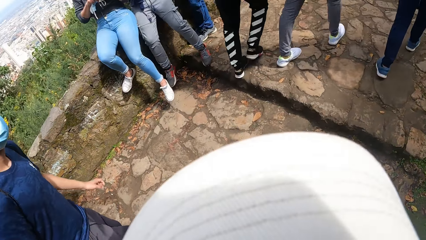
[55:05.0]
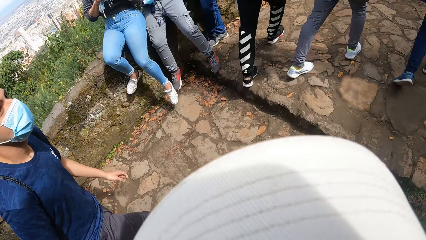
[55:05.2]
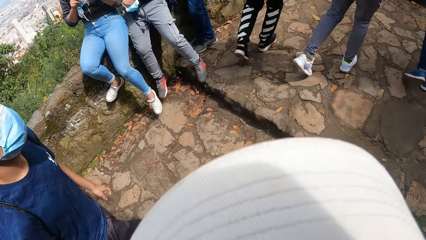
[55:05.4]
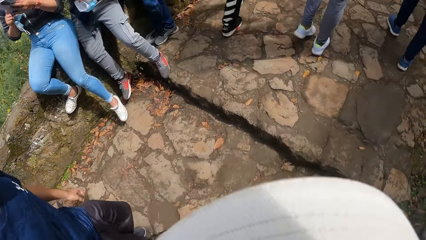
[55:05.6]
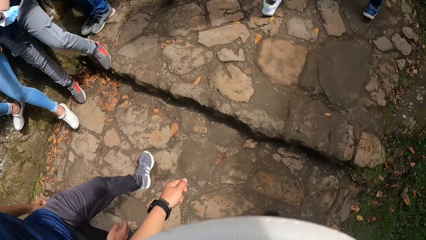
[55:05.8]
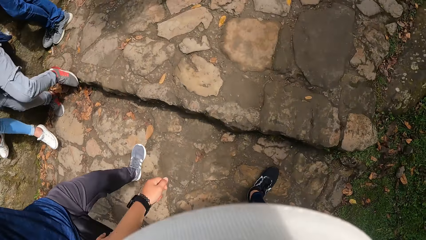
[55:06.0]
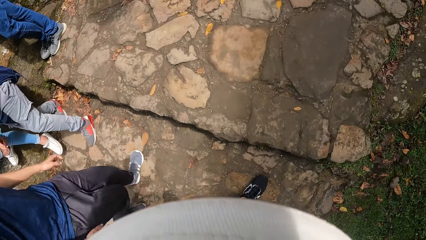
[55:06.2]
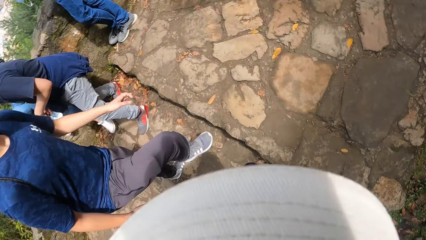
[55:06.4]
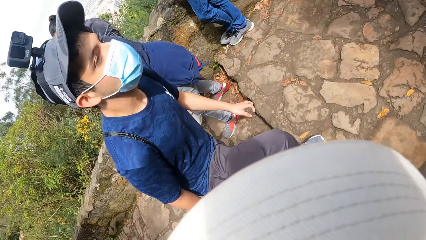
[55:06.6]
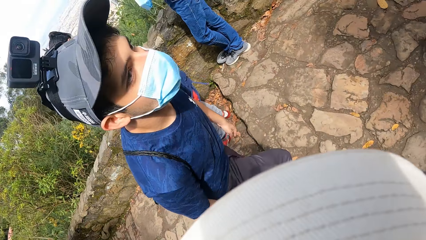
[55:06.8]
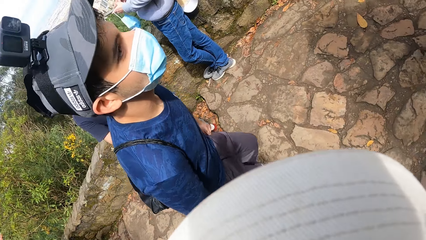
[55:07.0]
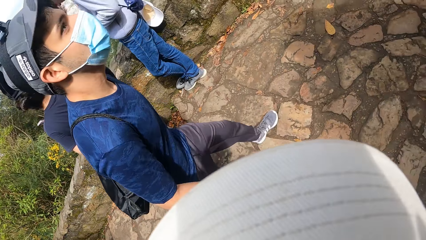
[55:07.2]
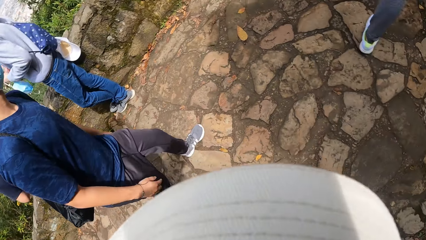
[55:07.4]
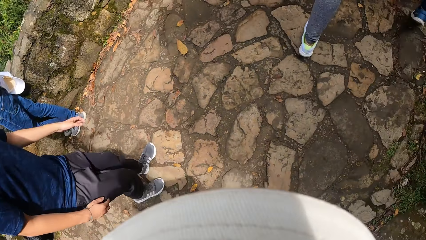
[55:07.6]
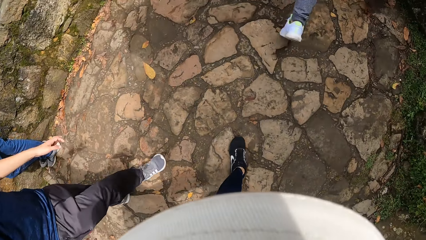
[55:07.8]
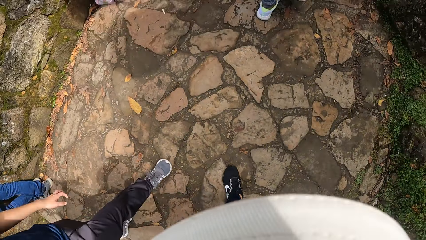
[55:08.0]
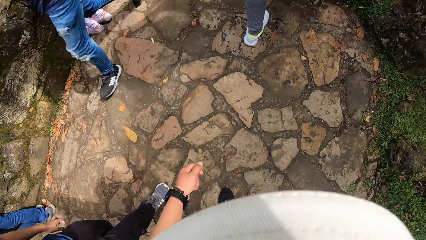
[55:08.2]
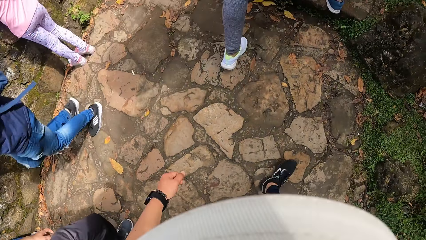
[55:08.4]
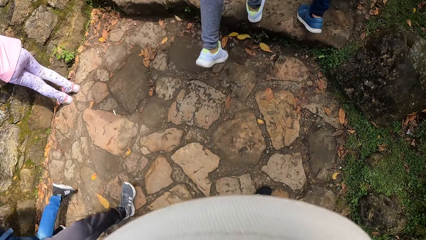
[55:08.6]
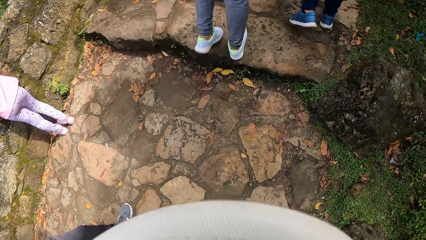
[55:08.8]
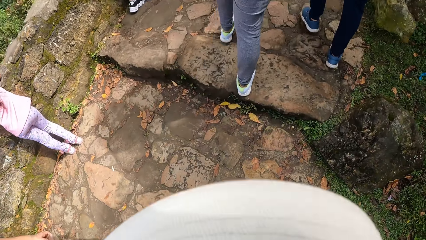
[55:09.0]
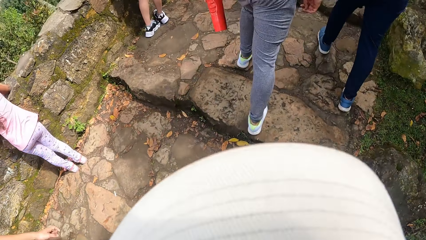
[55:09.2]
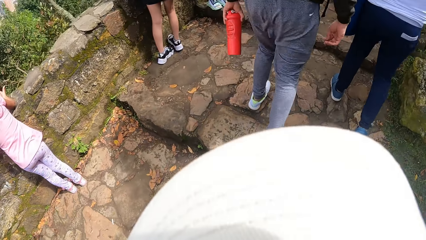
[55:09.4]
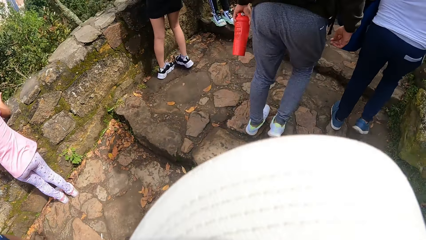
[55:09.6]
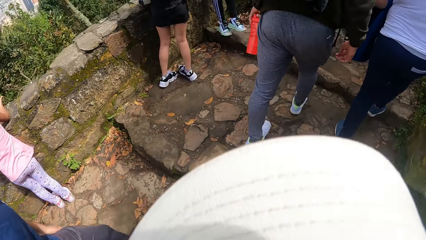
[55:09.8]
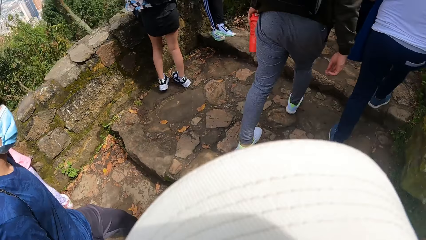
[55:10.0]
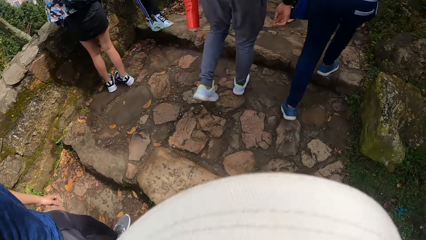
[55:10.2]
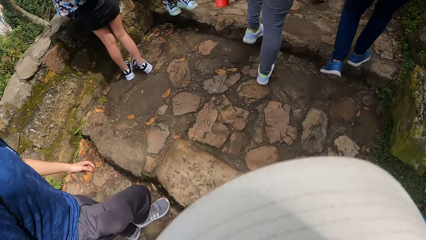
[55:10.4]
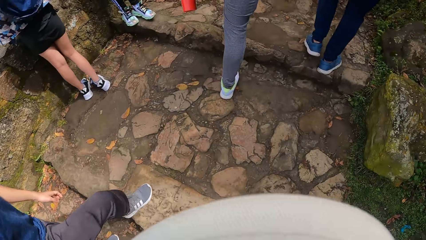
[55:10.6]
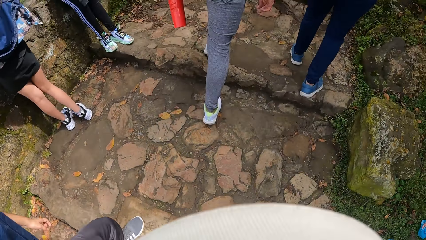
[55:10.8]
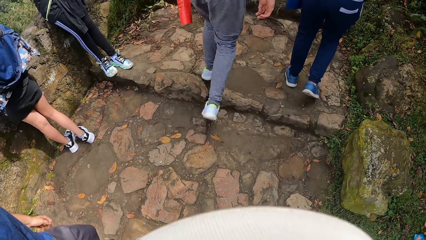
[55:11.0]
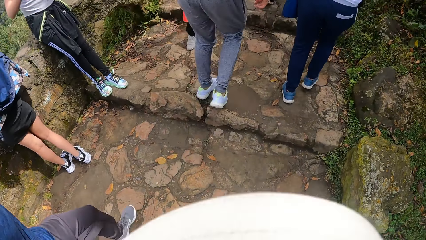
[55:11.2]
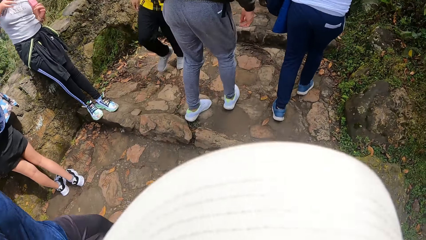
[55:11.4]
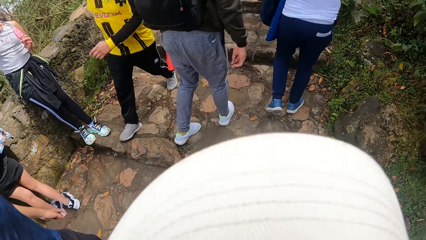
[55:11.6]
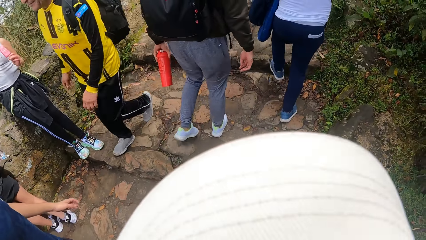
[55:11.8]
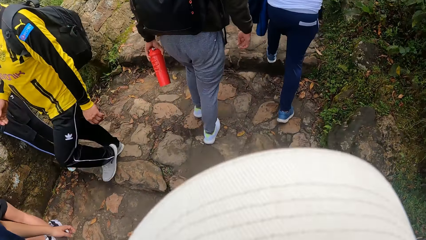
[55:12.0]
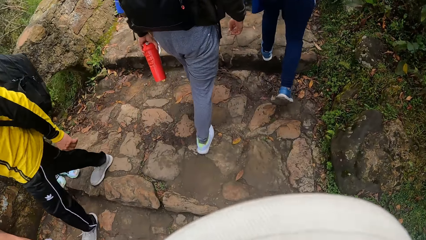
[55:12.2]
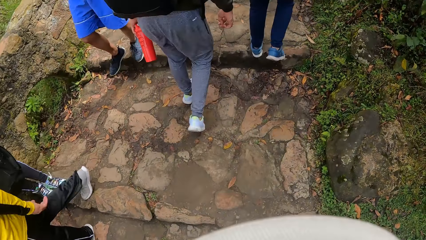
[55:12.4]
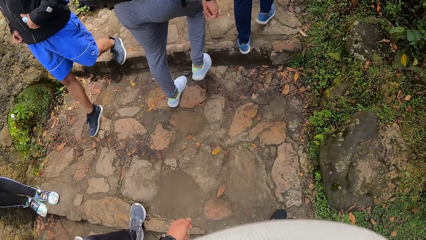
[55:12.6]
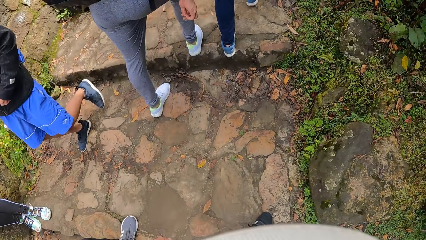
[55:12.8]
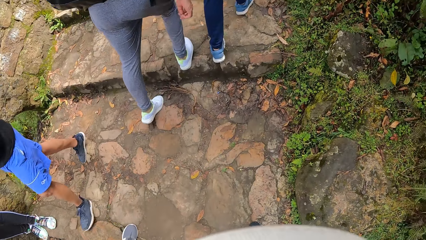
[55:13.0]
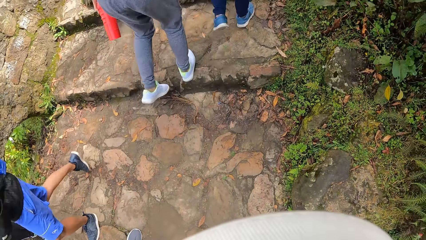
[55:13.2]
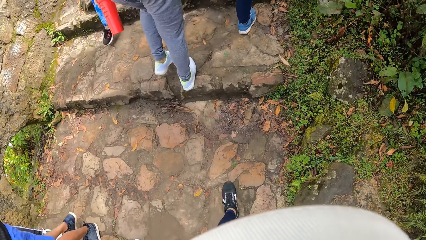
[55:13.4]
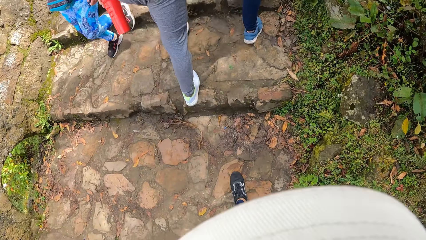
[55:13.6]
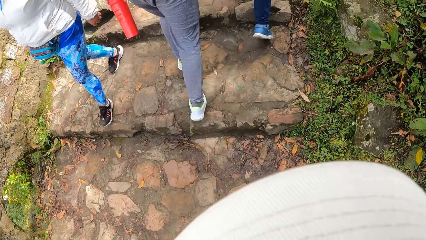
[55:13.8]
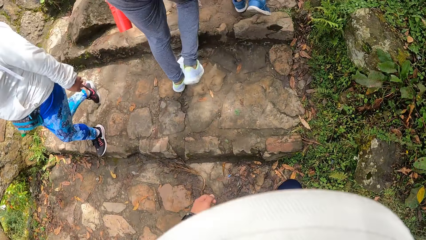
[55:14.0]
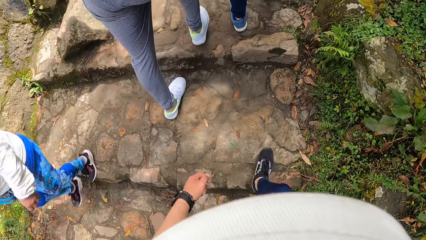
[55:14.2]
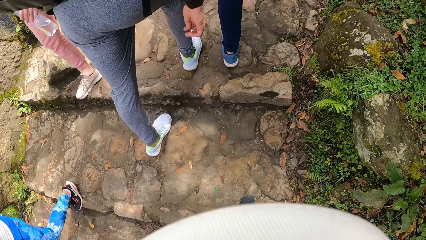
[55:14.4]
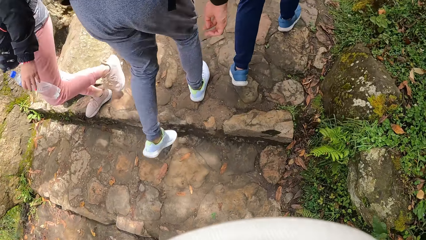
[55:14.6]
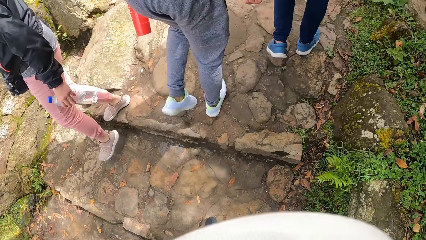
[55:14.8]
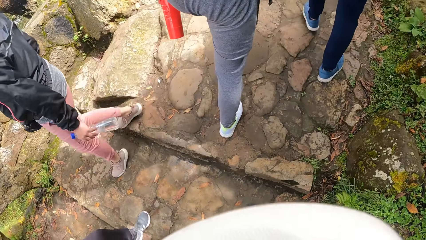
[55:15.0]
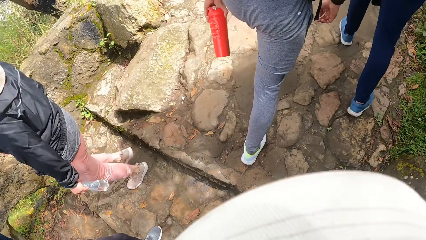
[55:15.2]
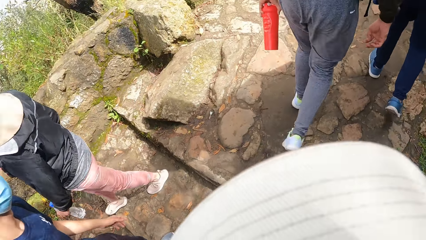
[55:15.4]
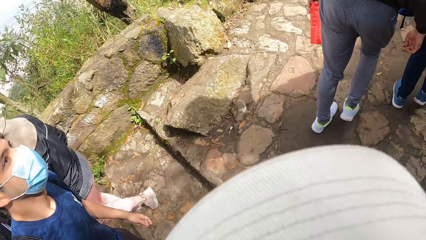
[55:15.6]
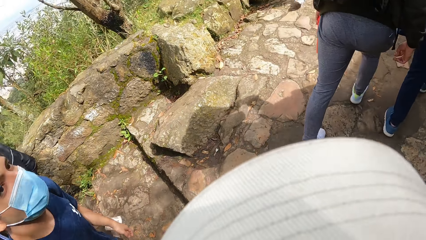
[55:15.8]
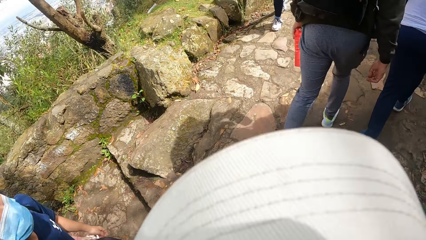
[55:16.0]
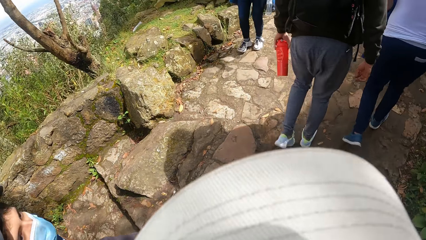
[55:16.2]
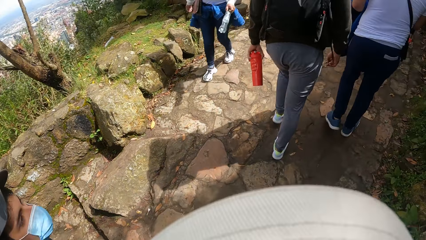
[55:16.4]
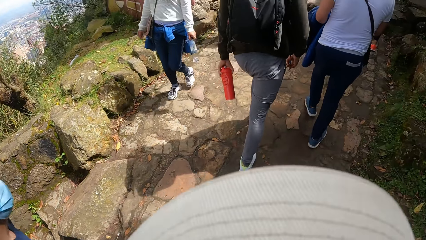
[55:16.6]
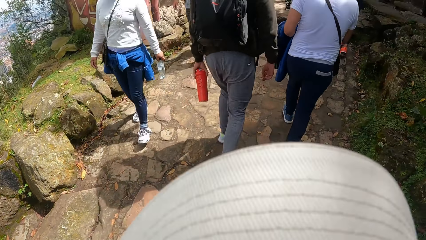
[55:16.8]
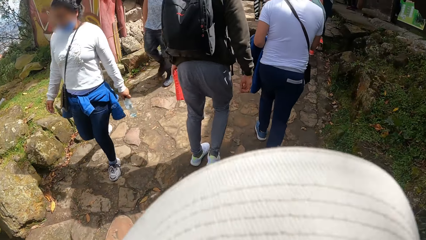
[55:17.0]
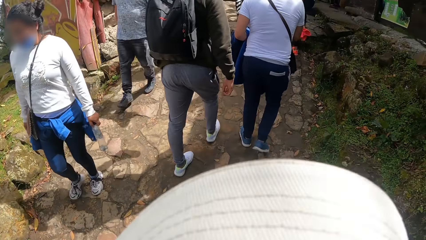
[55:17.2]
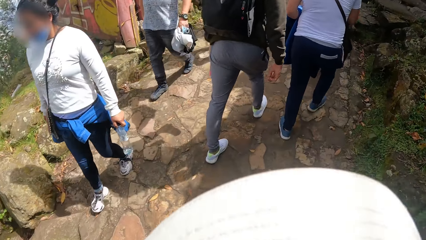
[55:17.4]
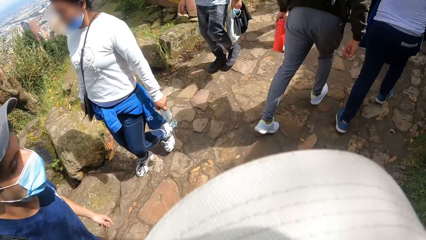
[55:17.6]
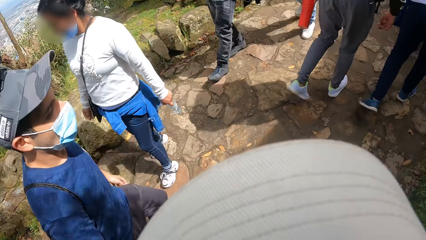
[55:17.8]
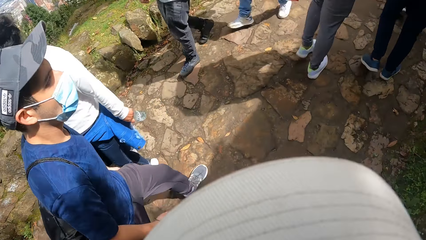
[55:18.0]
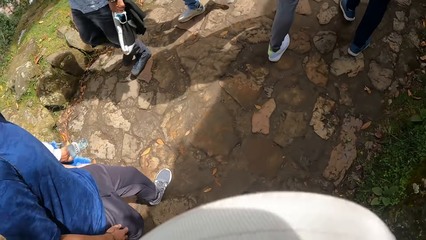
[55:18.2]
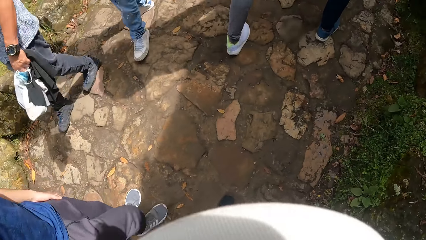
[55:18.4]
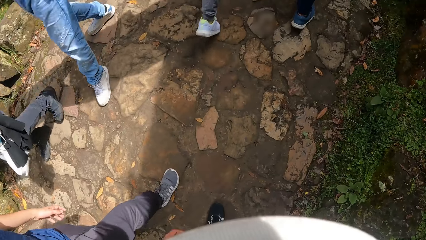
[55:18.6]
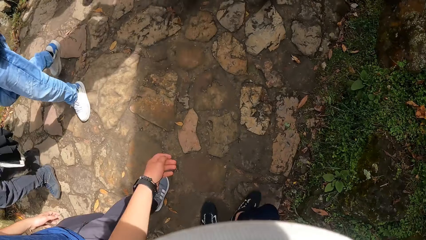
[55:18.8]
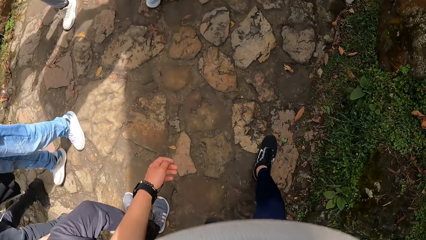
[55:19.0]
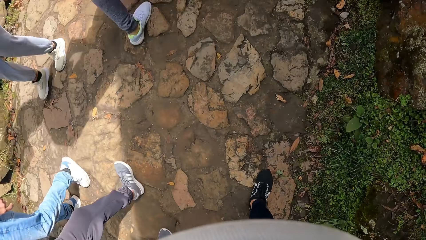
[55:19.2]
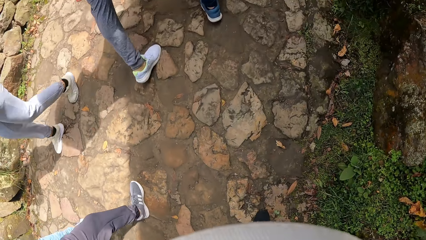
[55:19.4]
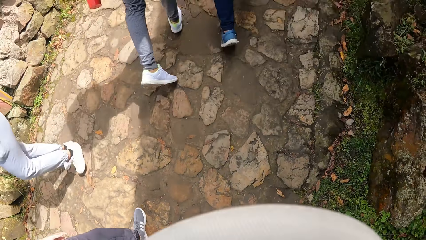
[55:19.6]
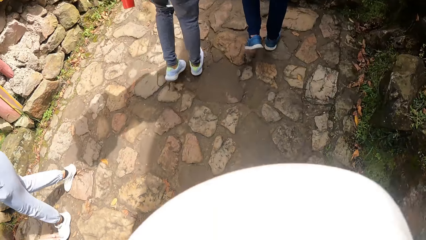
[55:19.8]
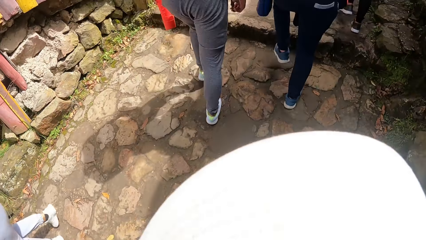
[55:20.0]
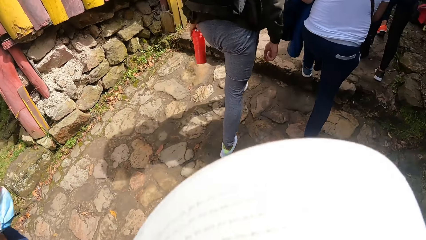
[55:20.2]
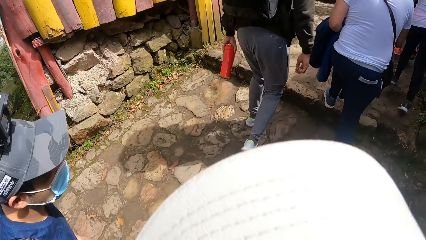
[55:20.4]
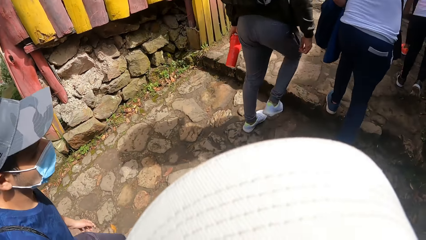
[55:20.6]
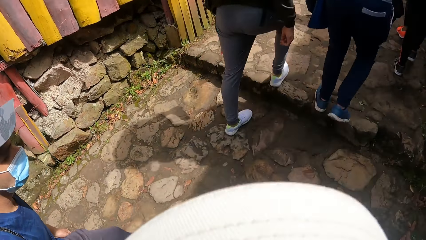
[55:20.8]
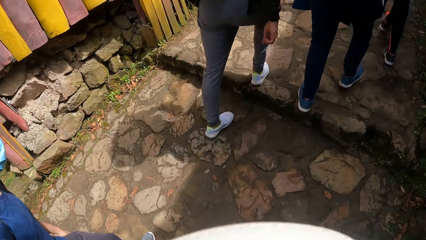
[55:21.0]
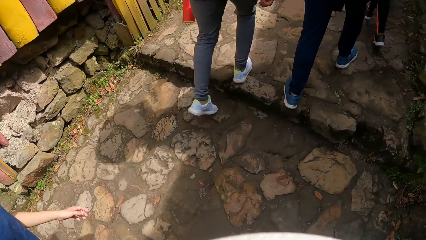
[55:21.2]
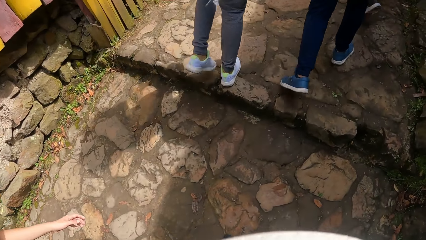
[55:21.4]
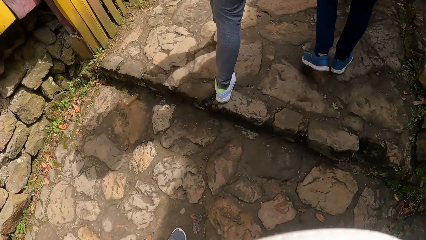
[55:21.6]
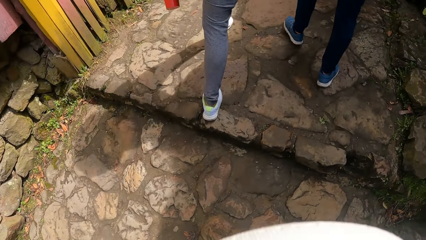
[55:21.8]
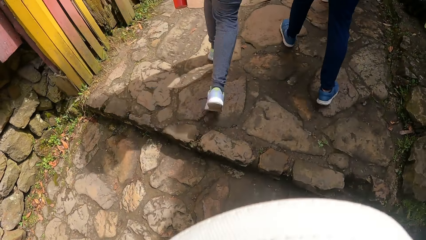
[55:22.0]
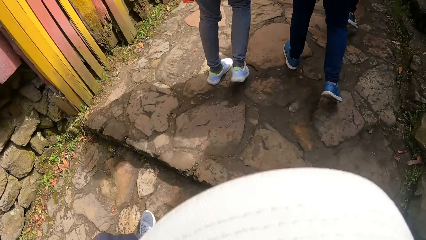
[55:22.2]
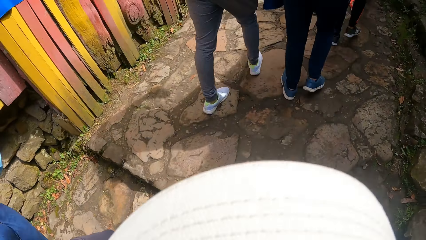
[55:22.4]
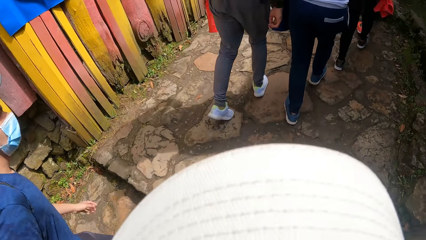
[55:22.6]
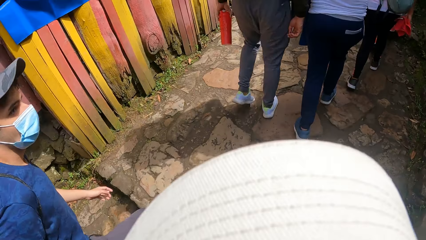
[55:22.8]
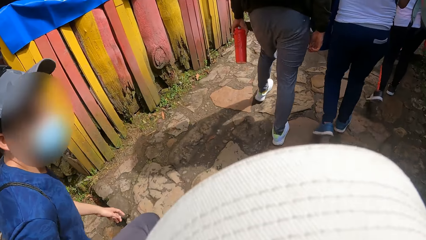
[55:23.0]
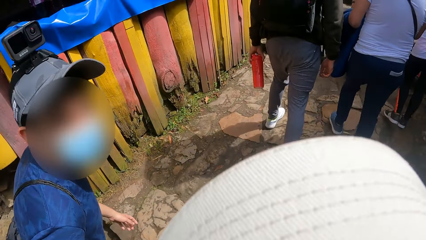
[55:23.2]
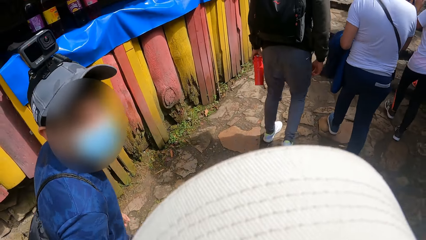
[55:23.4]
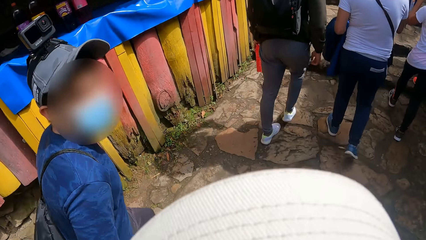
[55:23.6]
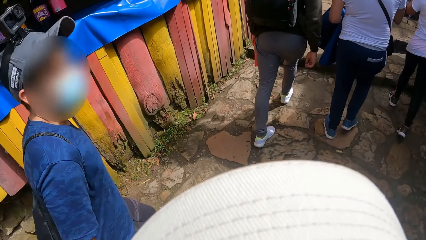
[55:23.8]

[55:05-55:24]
The camera wearer and the man walk up stairs on the road.
